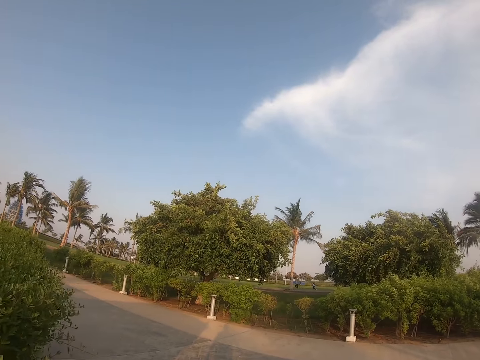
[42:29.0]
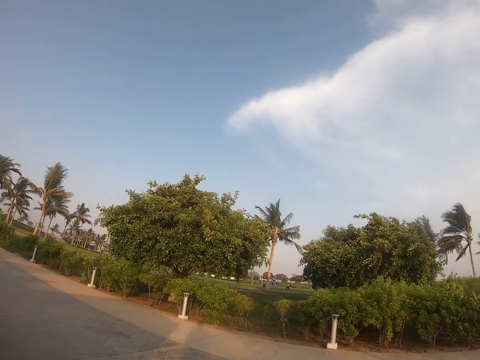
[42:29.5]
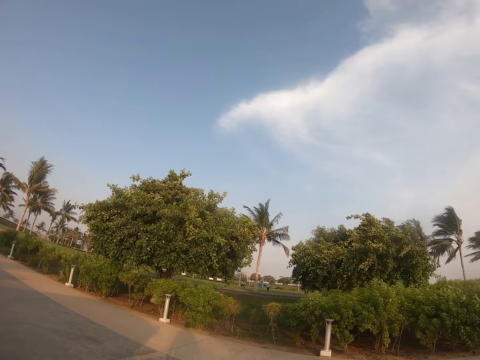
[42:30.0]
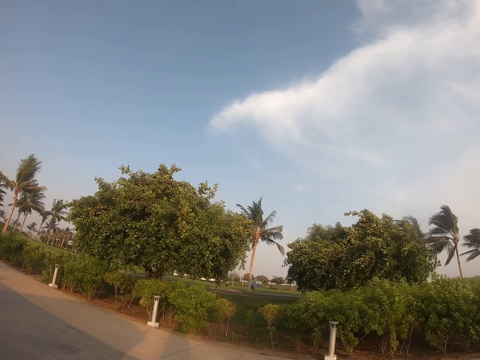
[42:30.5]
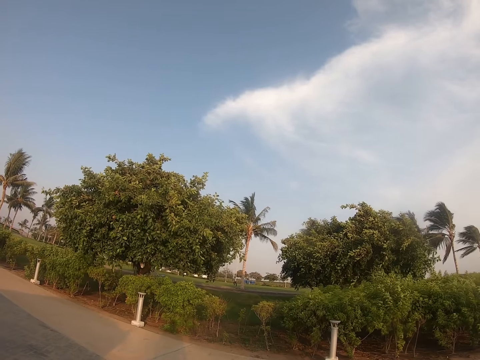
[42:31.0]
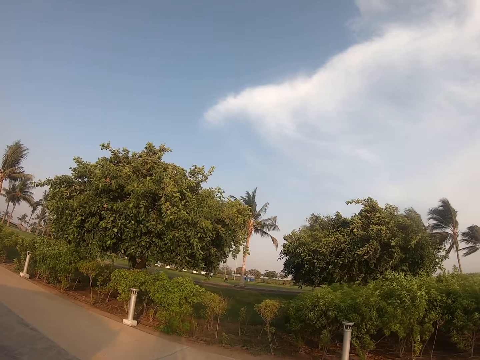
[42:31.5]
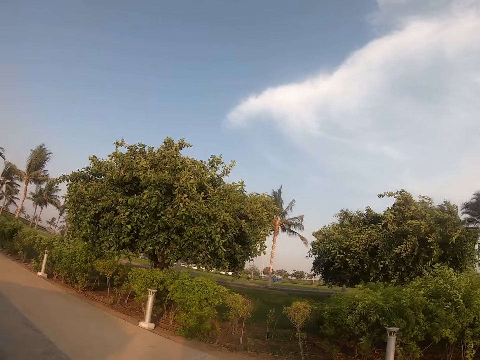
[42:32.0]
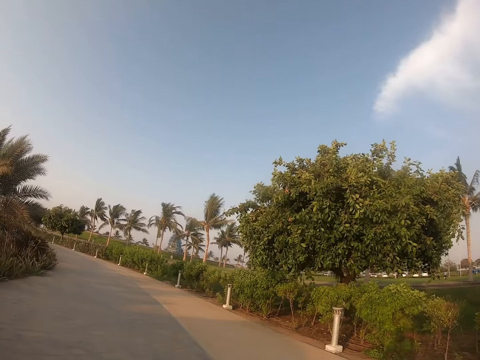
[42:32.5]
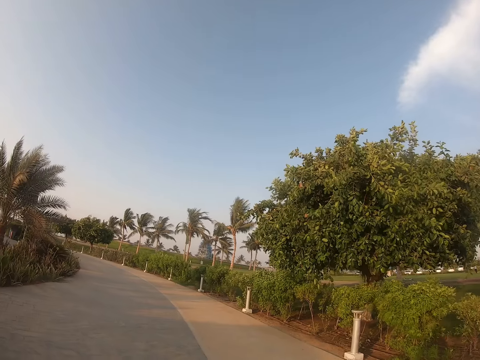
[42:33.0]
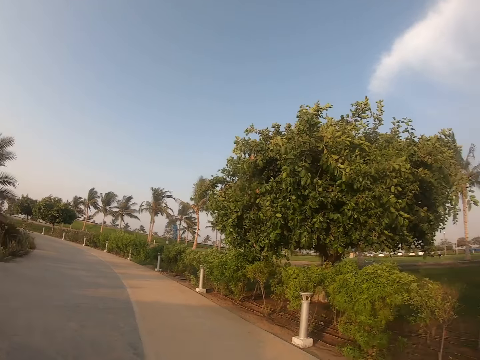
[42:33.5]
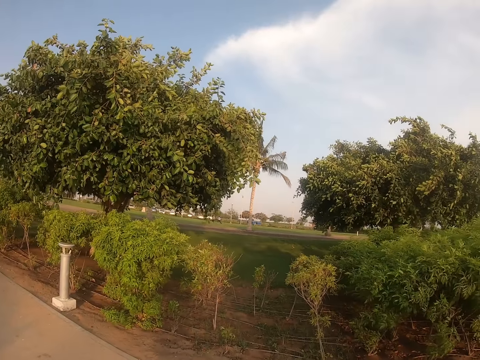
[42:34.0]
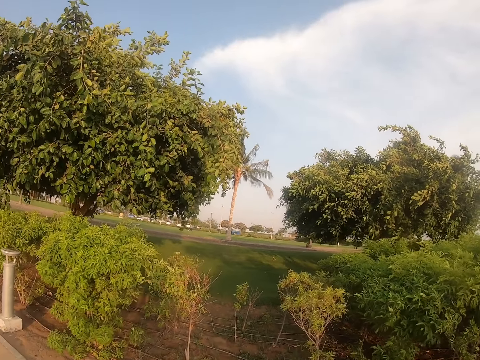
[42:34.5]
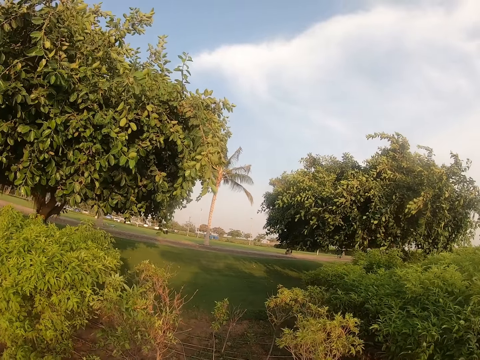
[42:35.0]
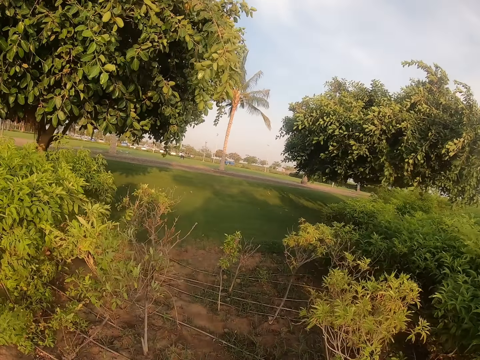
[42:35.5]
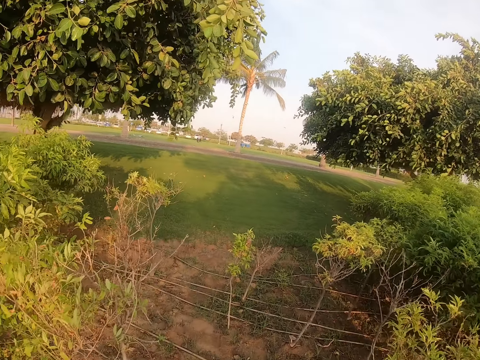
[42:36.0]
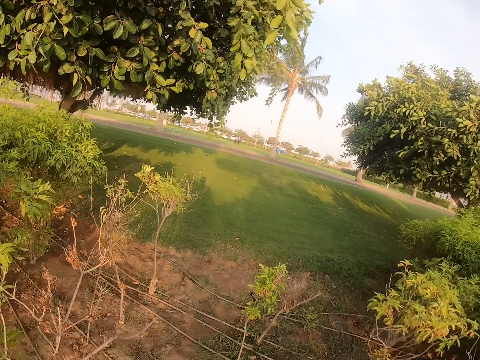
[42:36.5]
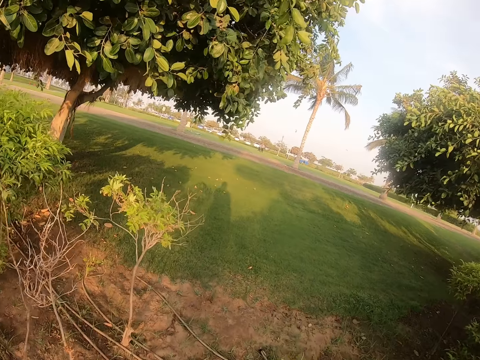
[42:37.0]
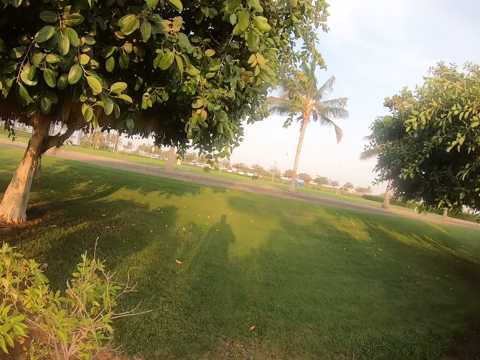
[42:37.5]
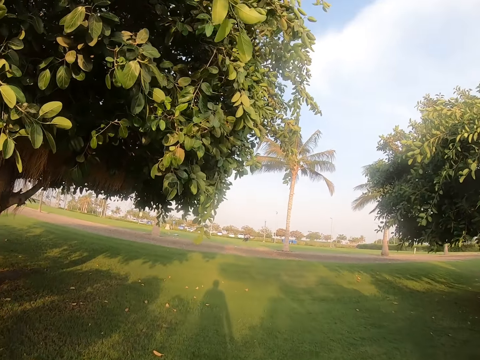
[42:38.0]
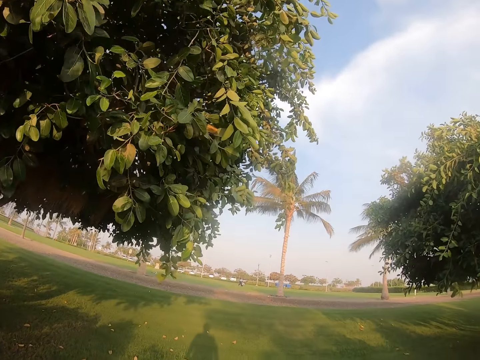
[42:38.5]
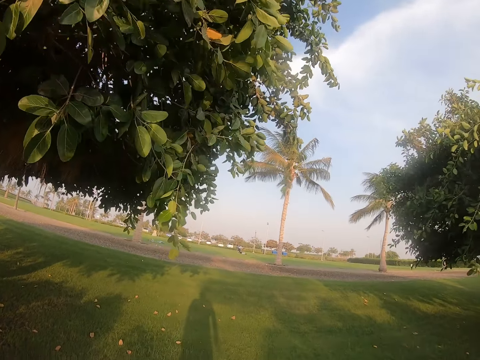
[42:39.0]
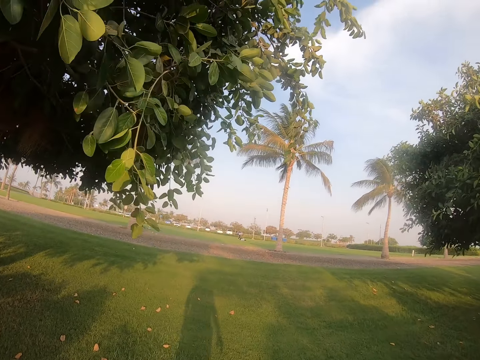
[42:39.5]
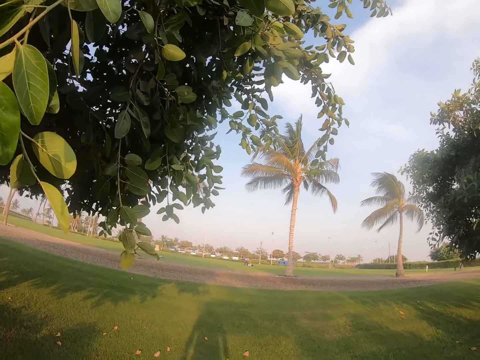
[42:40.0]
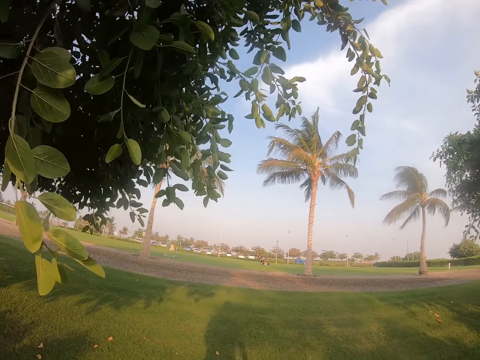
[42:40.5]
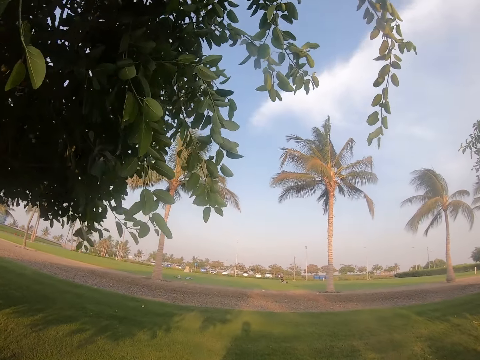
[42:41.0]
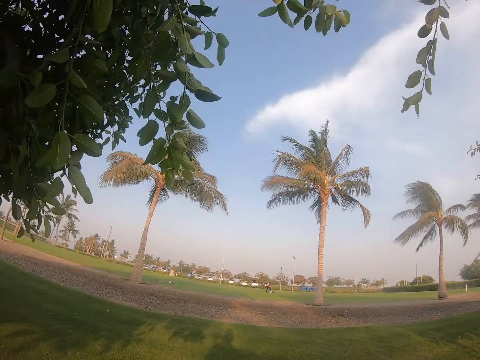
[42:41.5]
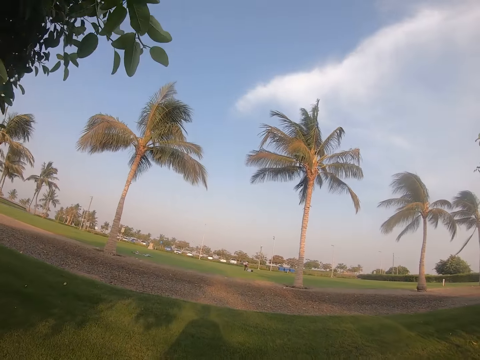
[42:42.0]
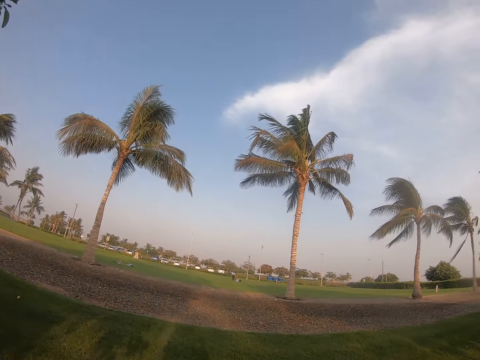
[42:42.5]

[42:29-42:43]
The camera wearer walks through the shrubs. They walk in the field.

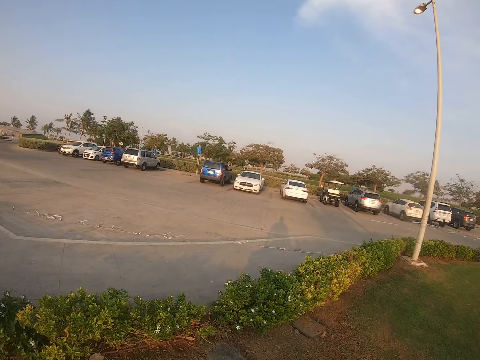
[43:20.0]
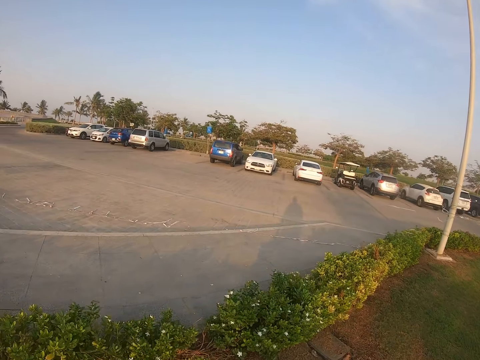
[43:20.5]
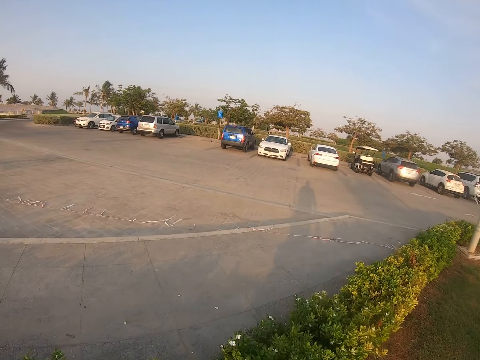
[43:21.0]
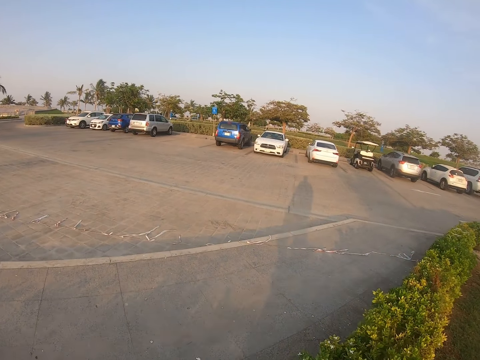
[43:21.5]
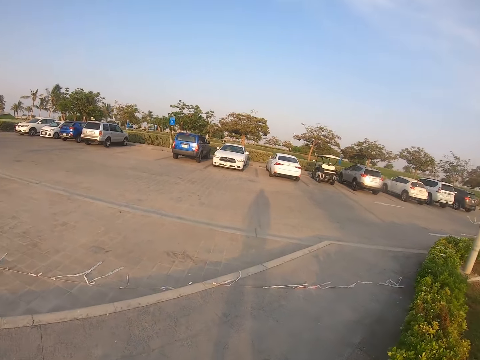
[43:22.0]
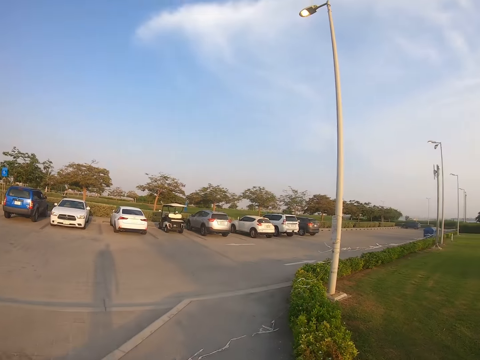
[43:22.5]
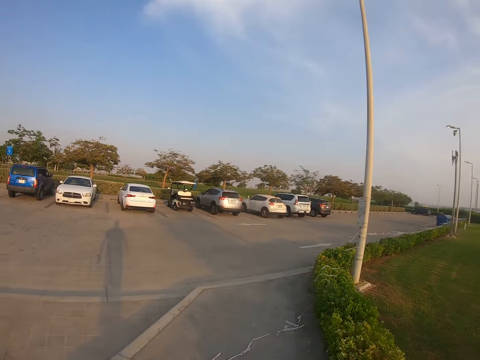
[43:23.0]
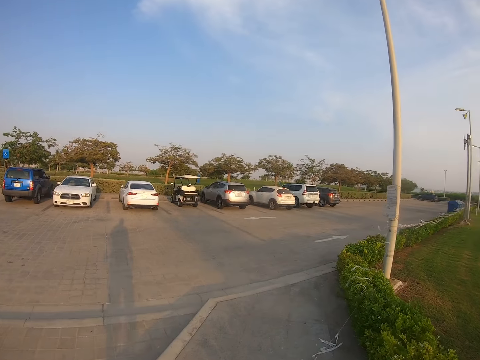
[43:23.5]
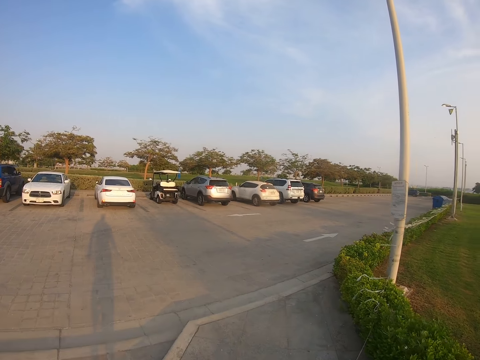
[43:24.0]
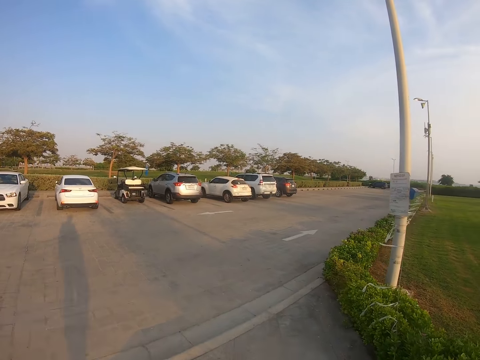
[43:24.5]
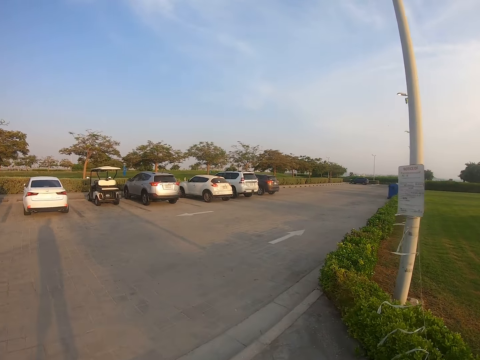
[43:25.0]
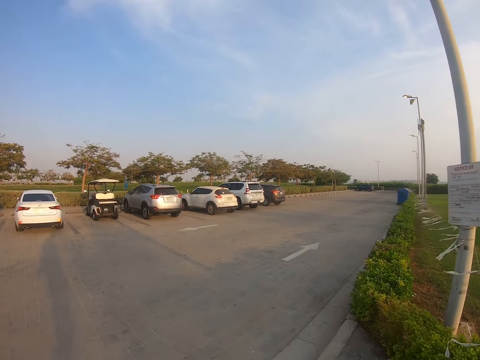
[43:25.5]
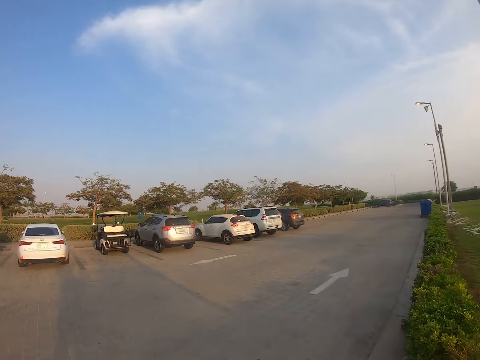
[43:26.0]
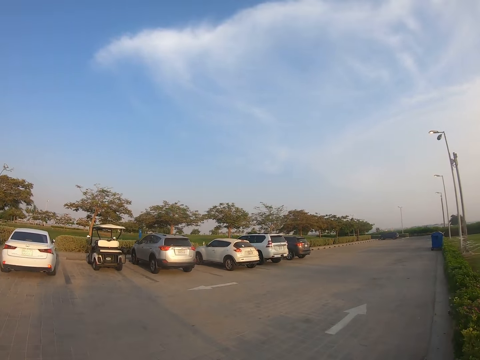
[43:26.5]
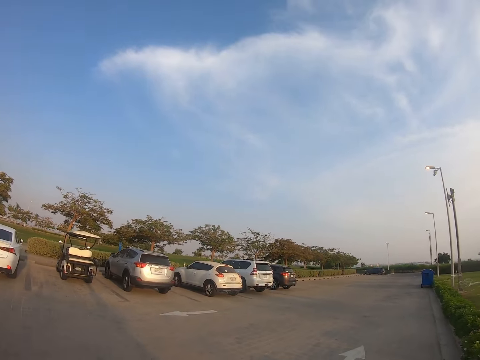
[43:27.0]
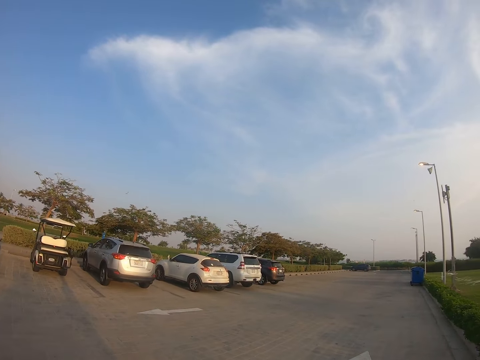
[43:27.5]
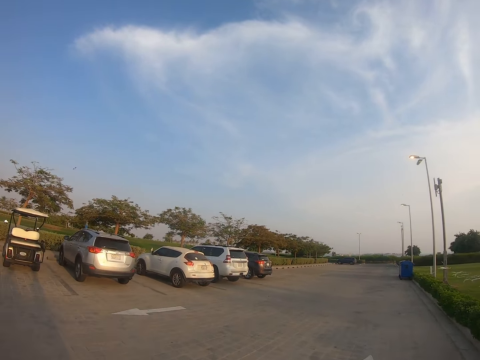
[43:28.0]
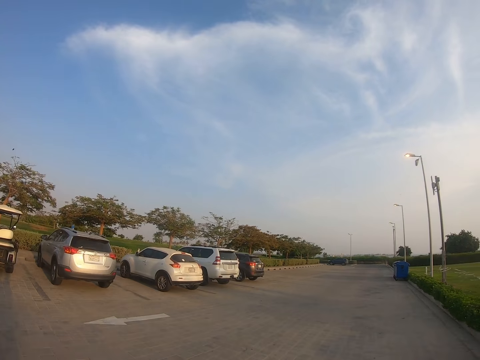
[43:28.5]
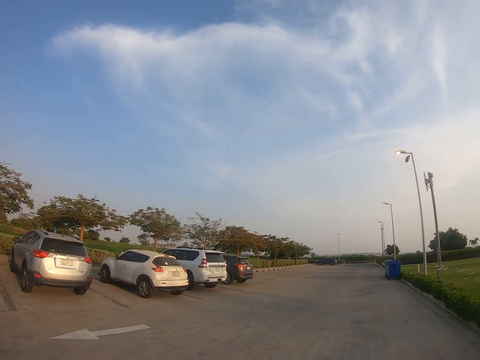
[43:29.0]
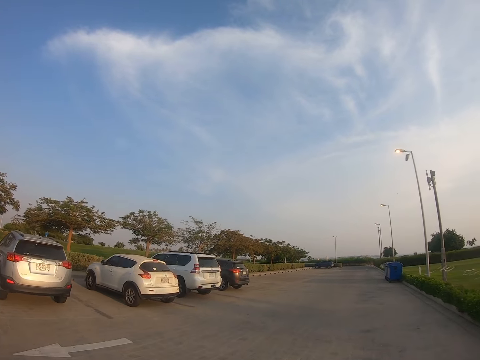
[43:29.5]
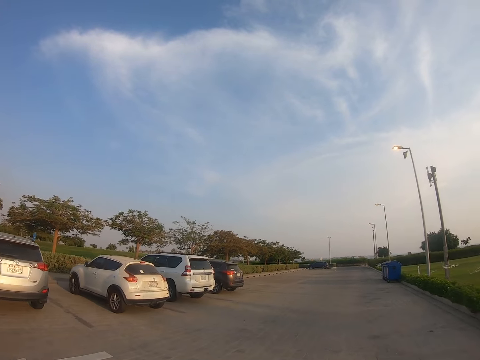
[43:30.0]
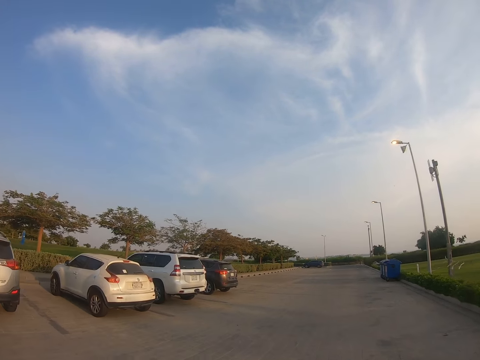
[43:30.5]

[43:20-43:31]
The camera wearer walks over the shrubs. They walk in the parking area. They walk on the walkway.

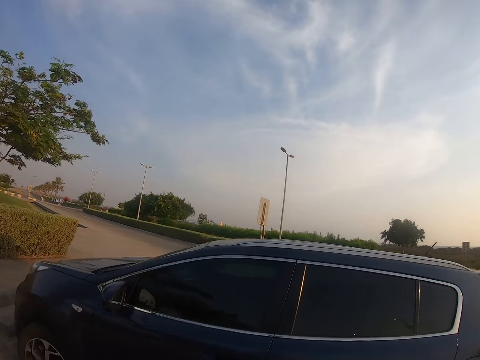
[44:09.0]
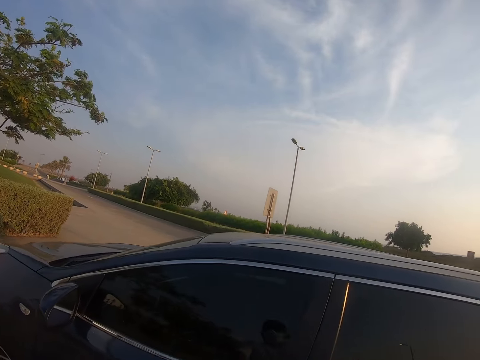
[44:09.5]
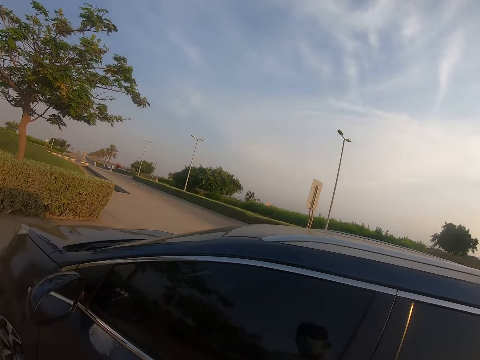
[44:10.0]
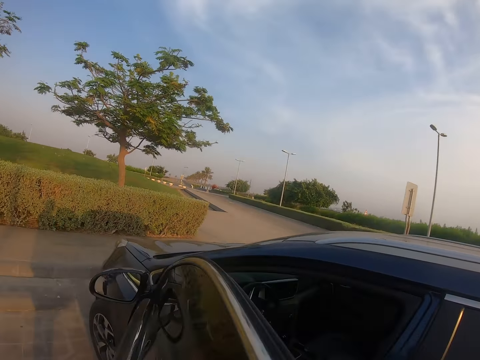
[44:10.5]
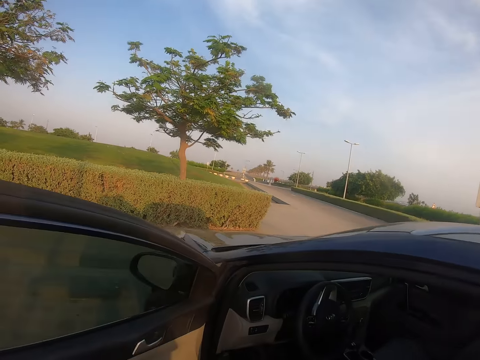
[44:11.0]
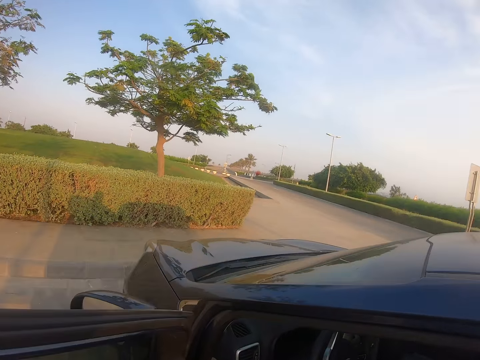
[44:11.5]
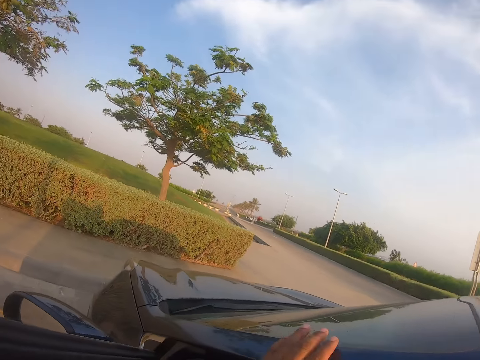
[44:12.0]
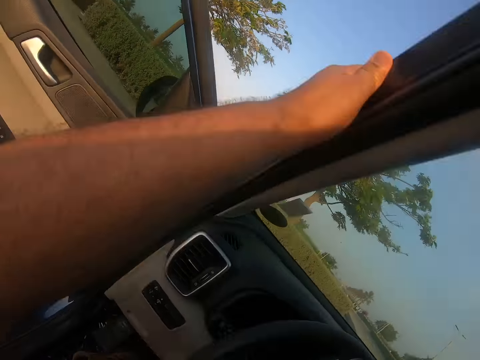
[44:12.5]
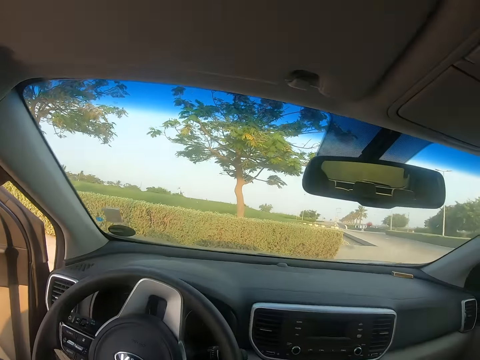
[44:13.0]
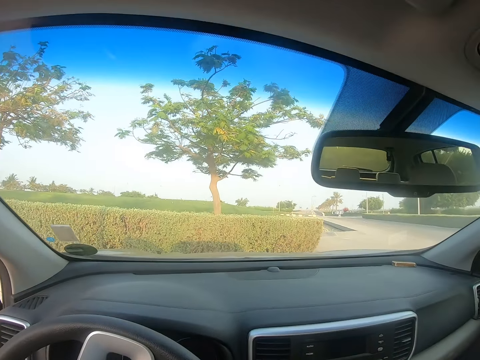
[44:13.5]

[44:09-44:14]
The camera wearer opens the car or vehicle door. They place the left hand on the vehicle and enter the car.
